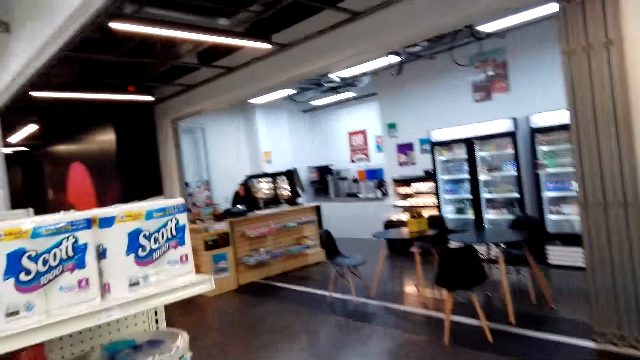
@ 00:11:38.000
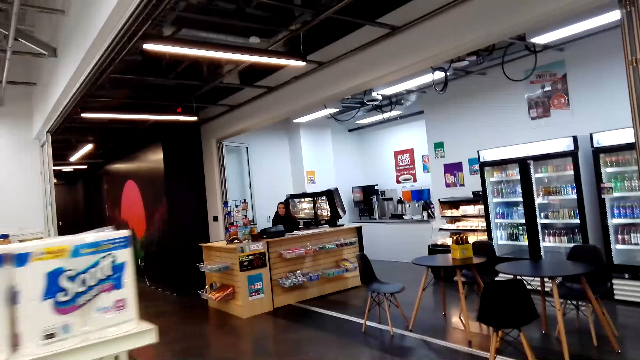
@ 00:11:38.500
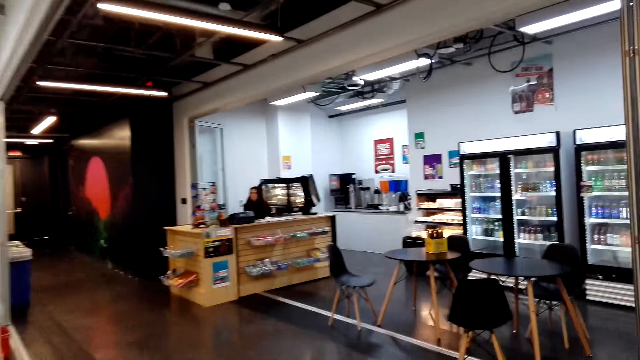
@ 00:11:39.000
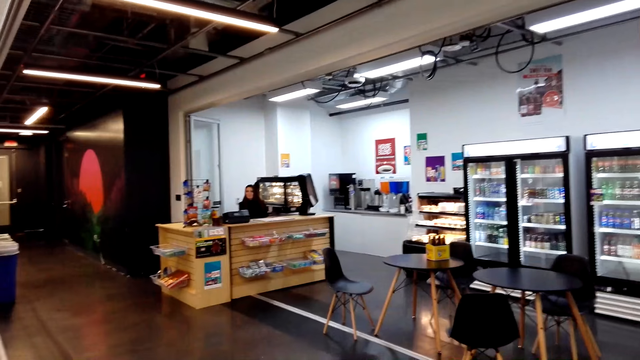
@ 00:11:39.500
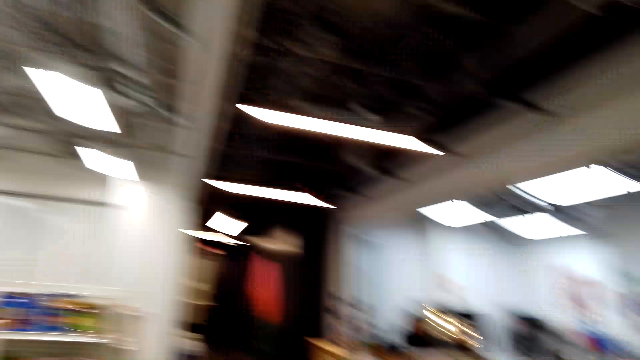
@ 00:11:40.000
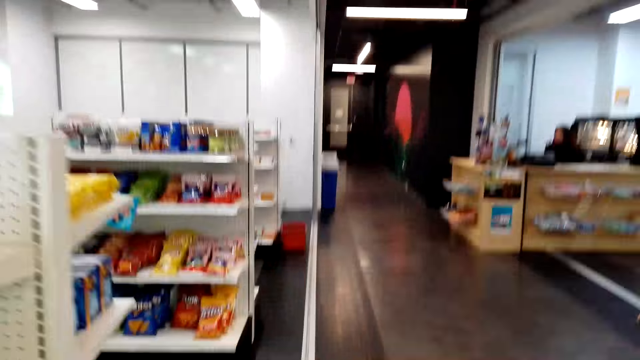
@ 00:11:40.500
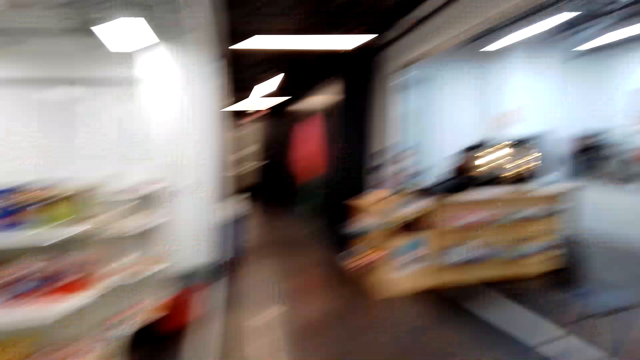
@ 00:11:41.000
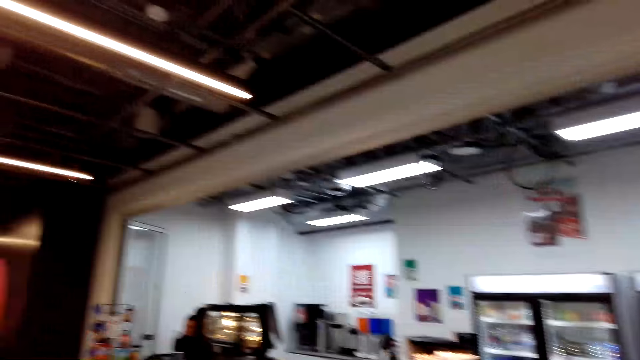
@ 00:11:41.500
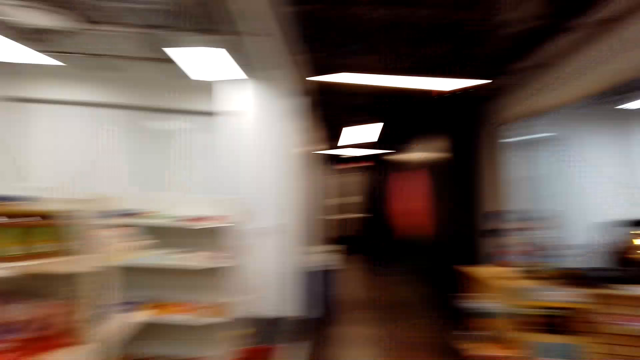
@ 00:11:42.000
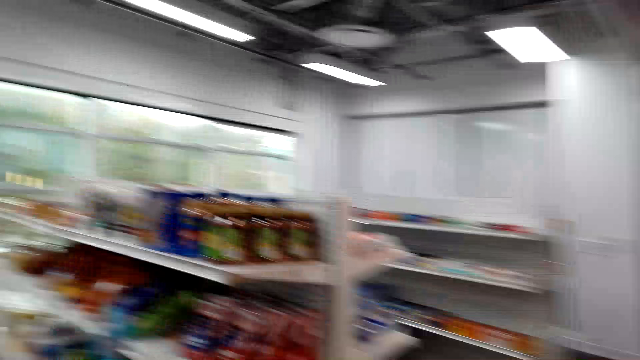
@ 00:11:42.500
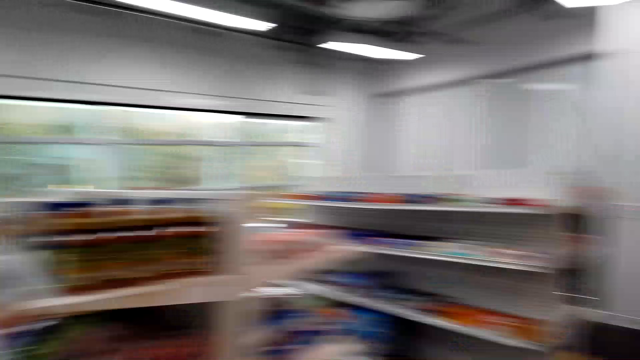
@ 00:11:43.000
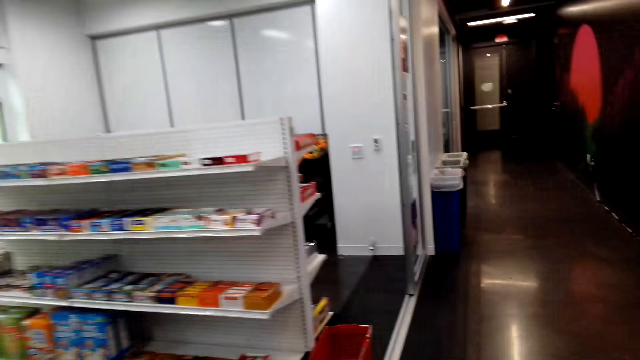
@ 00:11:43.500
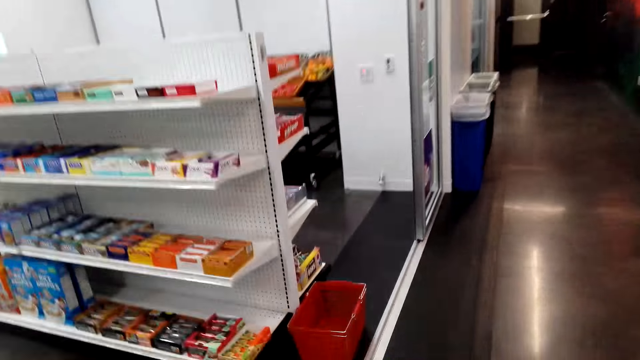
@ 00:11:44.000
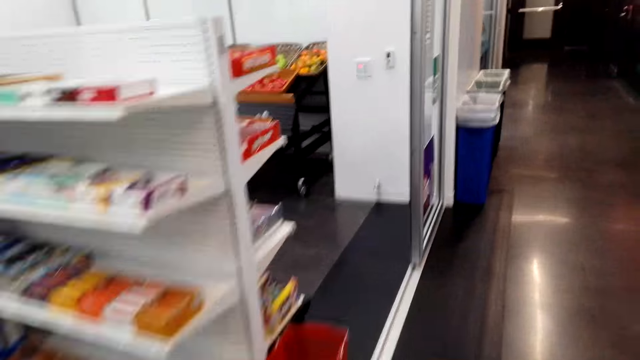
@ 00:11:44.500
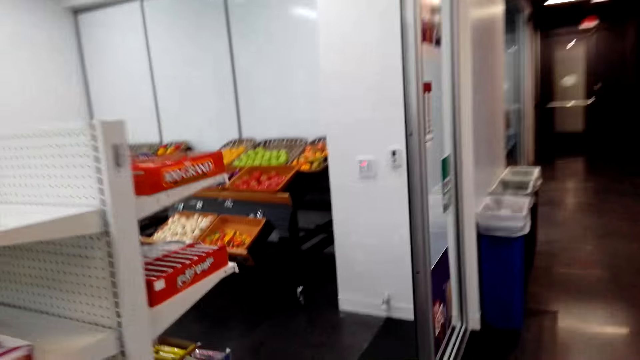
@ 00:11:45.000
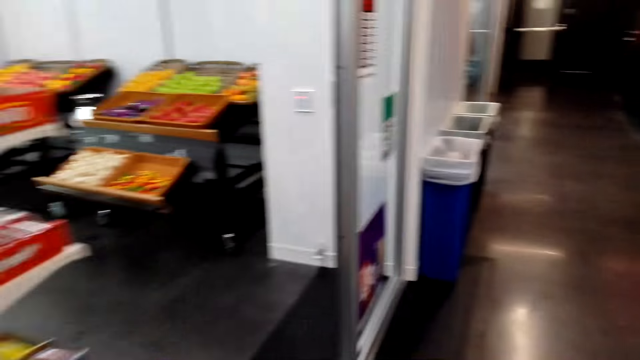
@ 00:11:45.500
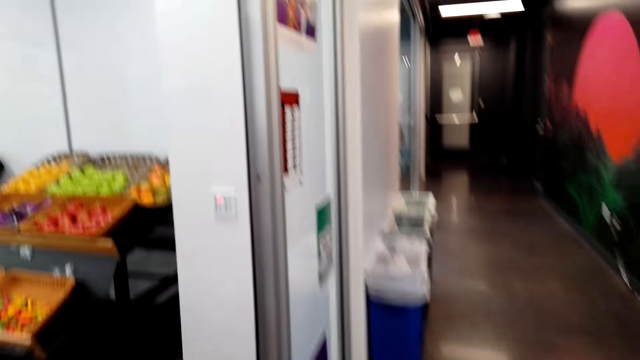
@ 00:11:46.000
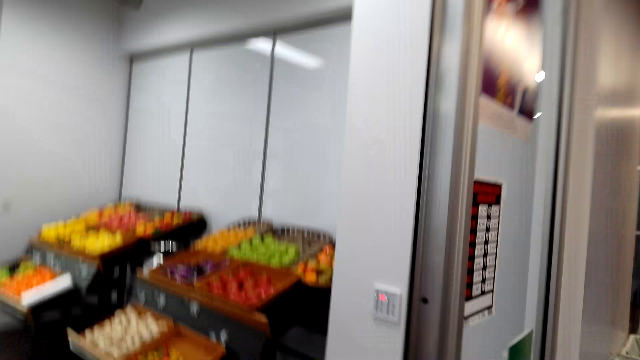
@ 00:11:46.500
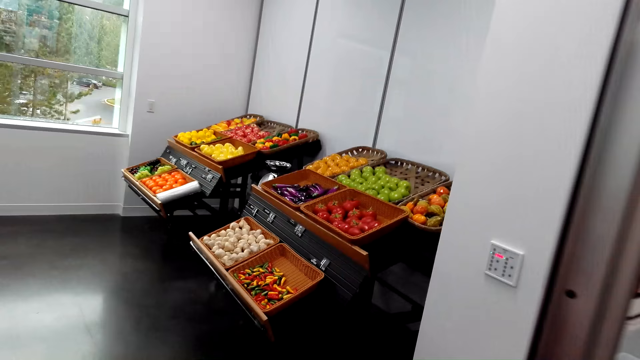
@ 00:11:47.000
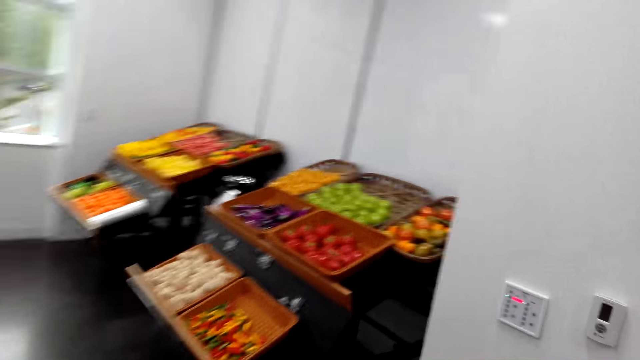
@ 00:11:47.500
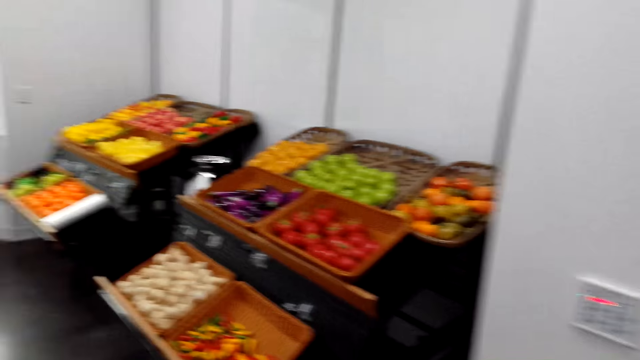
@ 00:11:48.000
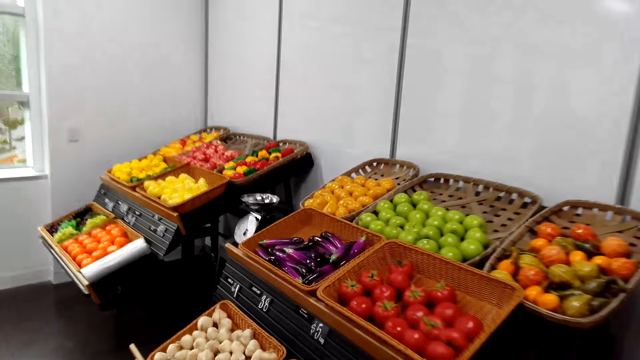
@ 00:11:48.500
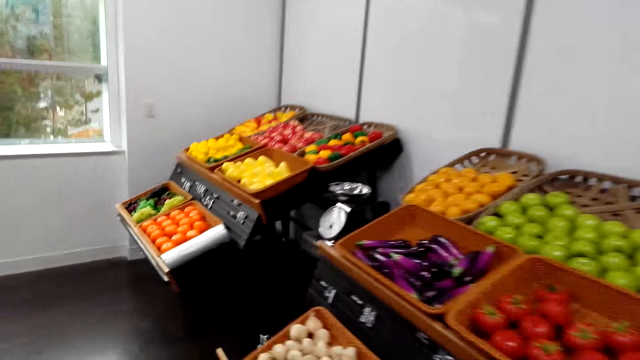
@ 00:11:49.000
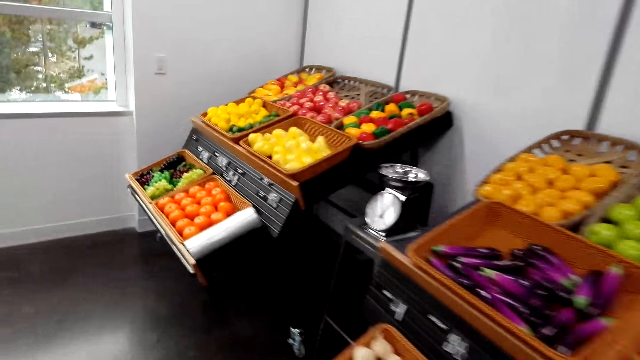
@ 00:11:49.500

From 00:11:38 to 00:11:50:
A lady sits on the chair at the counter. The camera wearer talks. They look around and walk around.

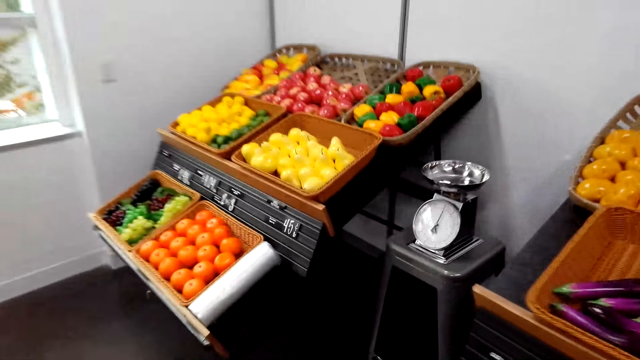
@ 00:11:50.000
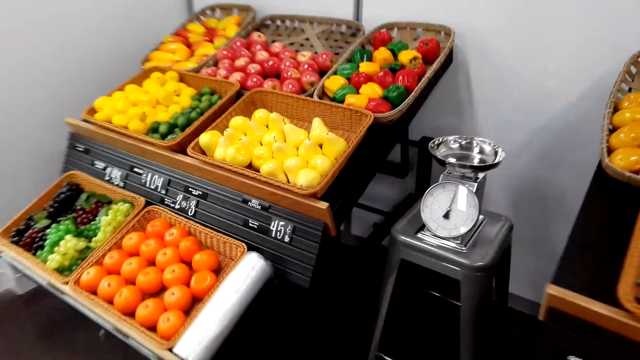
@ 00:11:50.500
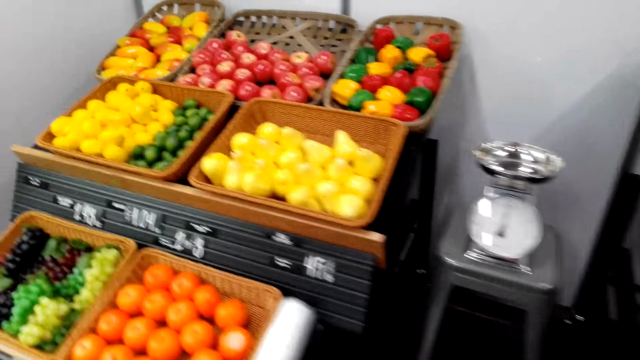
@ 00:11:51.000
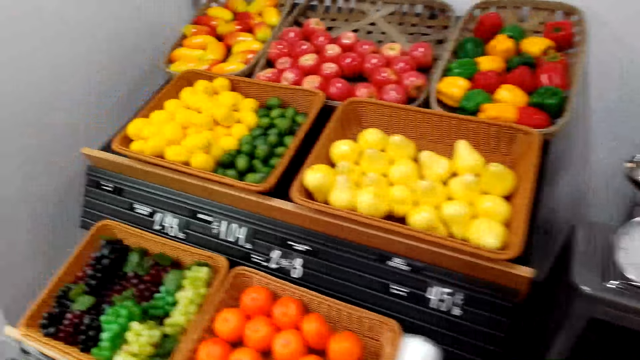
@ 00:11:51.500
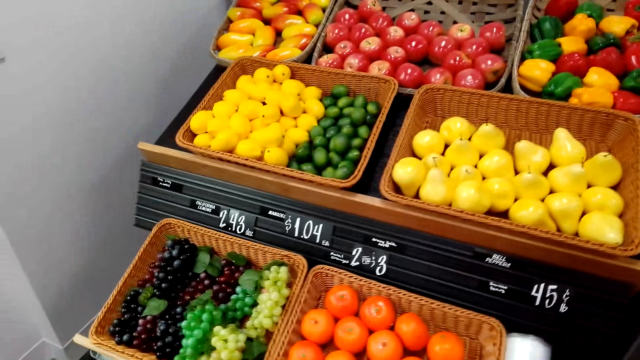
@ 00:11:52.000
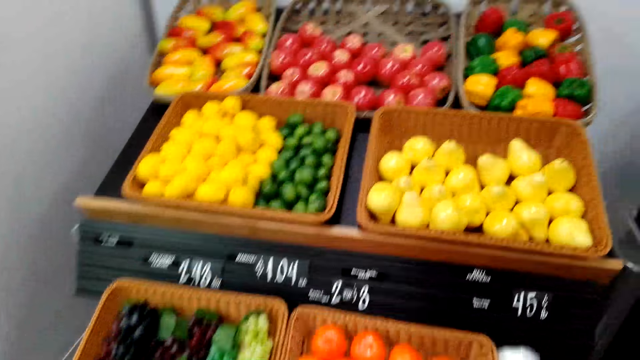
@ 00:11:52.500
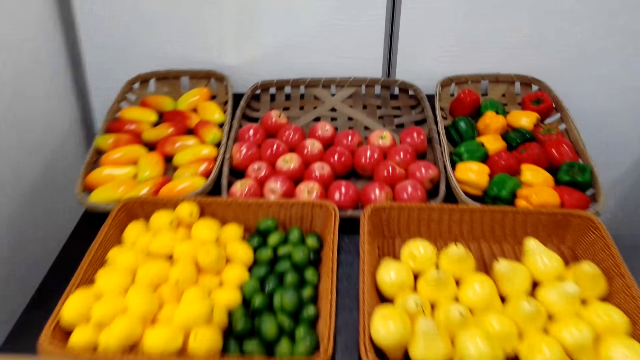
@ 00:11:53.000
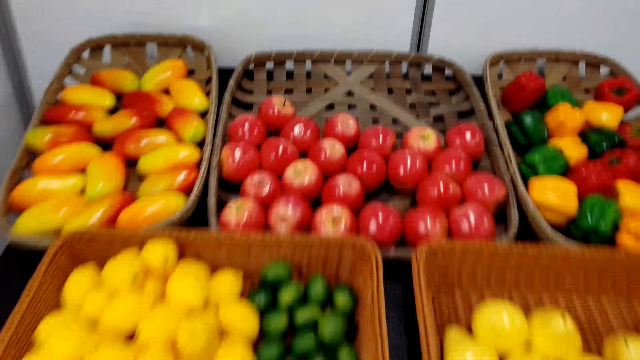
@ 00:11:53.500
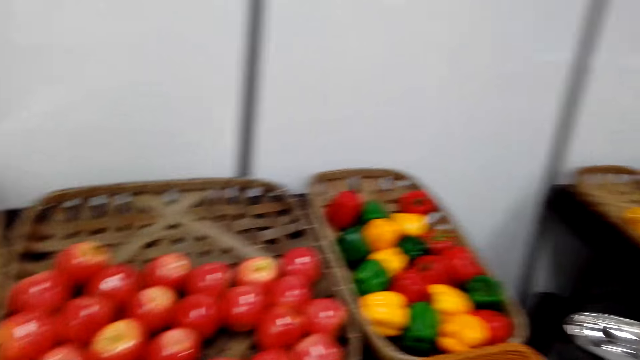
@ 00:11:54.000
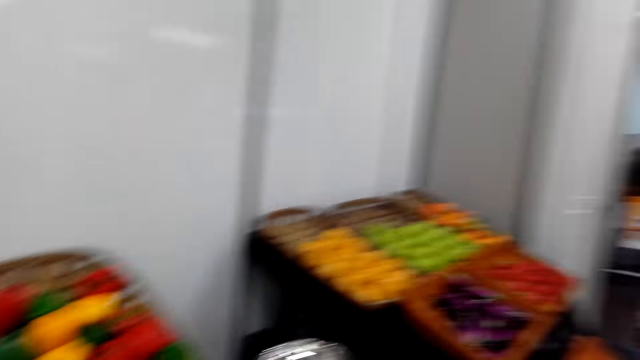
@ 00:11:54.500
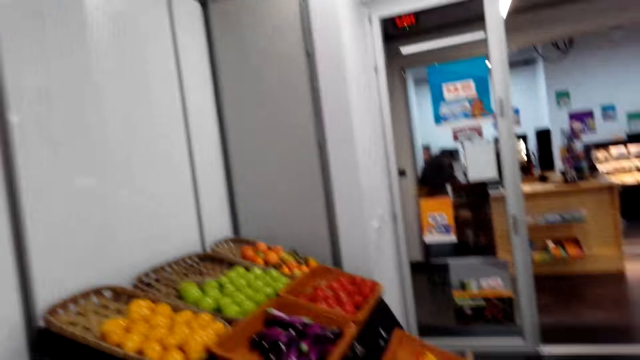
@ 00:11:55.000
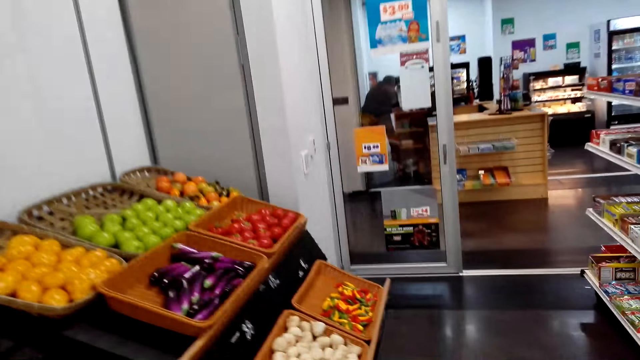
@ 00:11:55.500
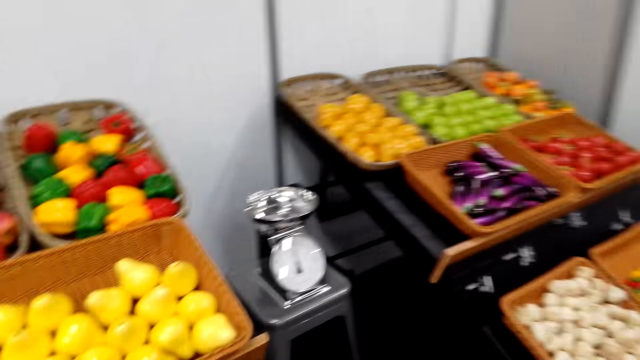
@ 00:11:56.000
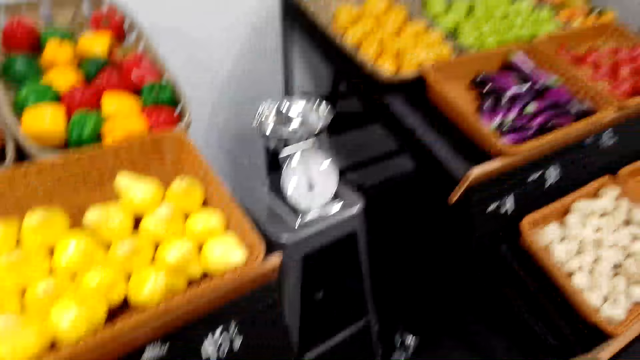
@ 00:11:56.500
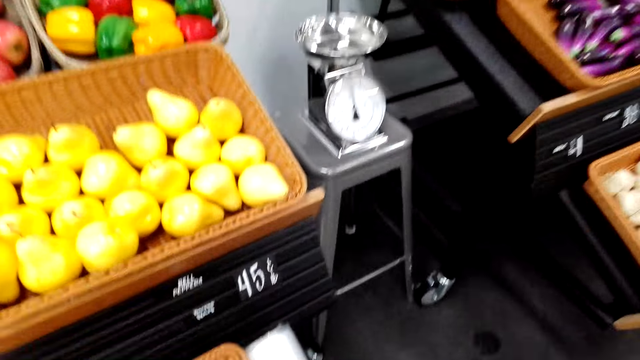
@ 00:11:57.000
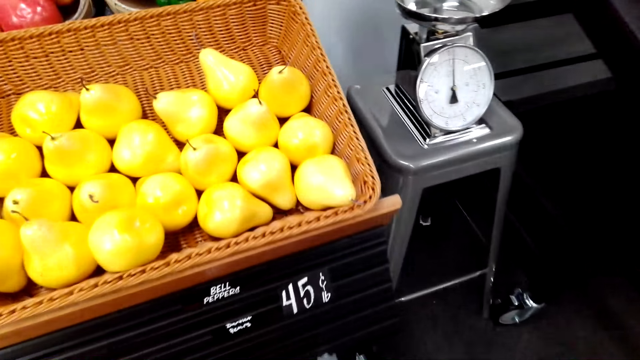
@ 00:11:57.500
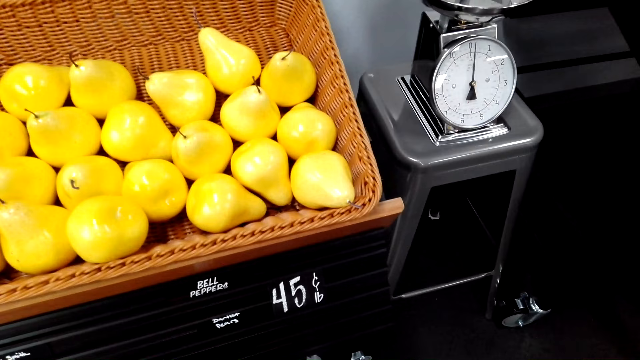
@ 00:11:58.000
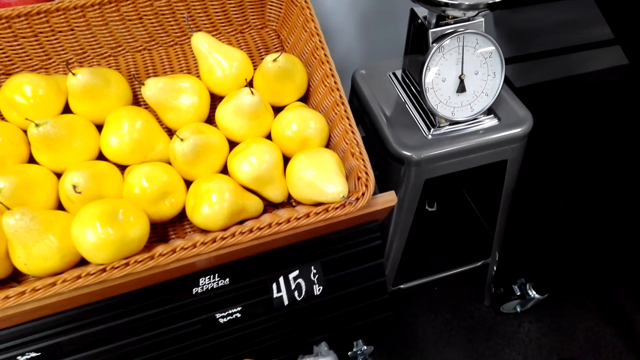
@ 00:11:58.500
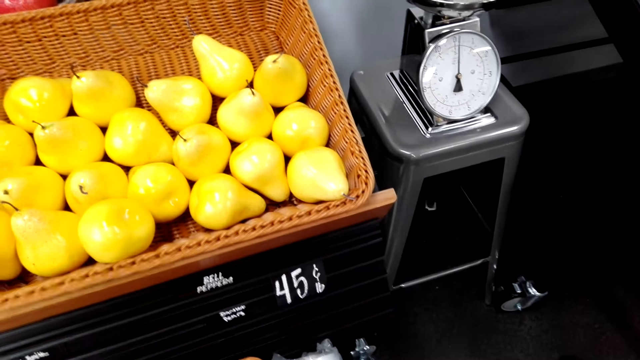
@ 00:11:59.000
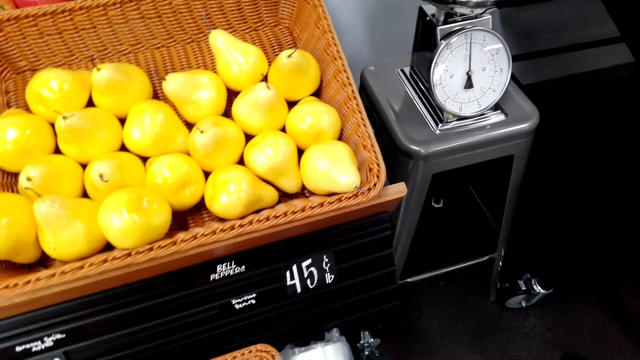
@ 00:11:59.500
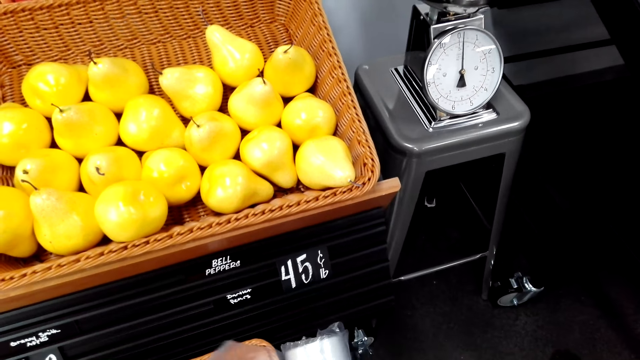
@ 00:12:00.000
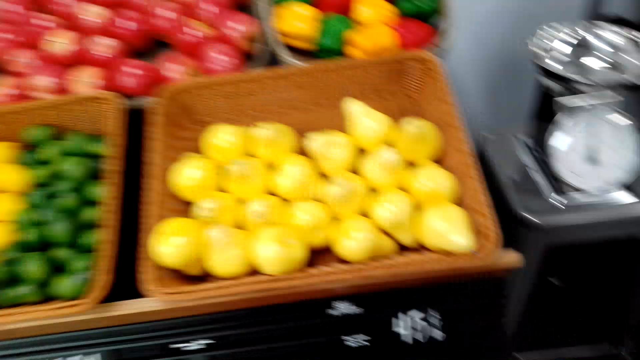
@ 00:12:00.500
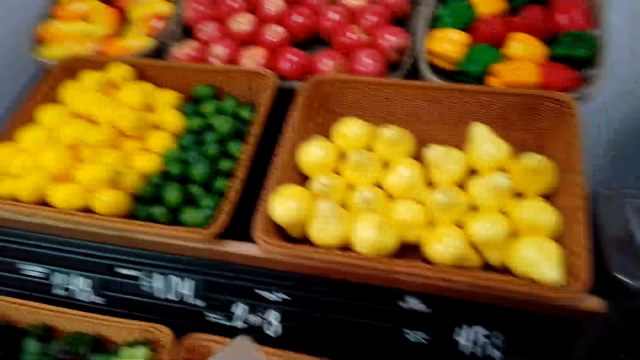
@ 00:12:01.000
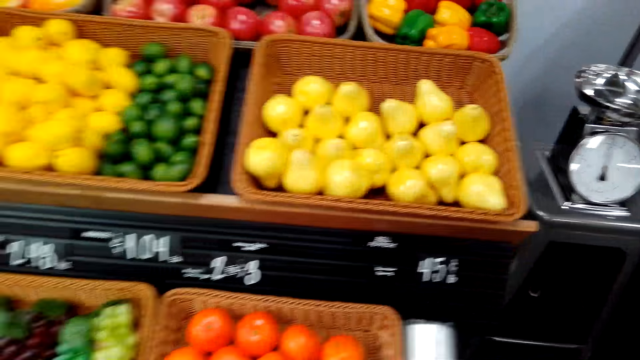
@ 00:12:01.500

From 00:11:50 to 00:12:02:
The camera wearer looks at the fruits. A man does something. The camera wearer walks around. They pick up plastic paper. They open the plastic paper.
